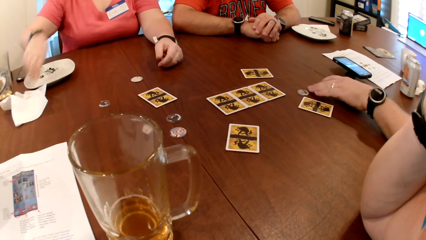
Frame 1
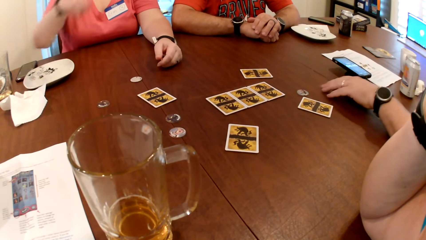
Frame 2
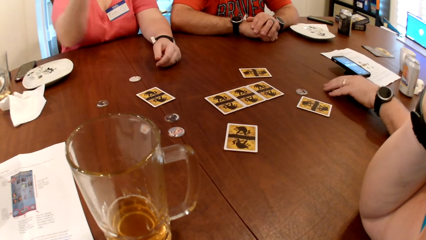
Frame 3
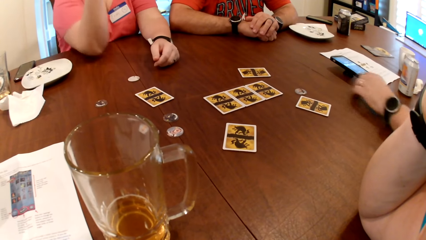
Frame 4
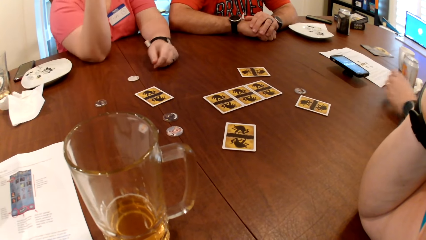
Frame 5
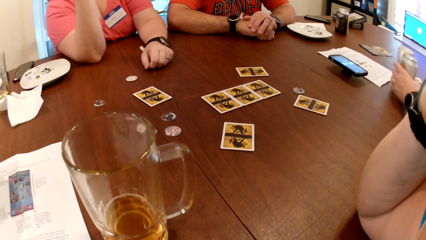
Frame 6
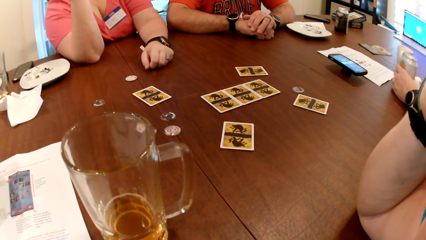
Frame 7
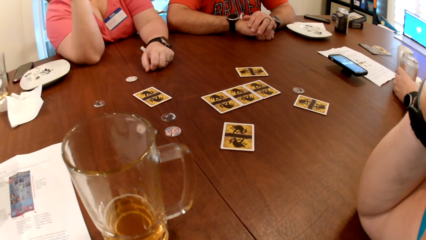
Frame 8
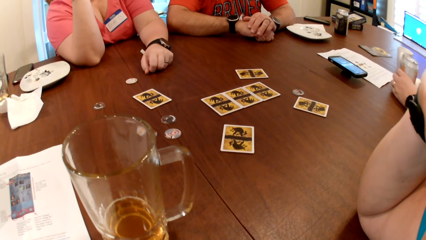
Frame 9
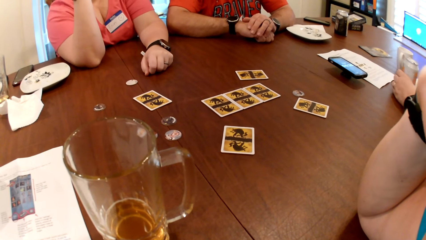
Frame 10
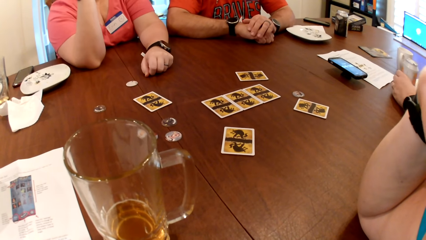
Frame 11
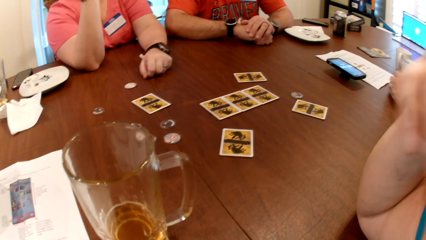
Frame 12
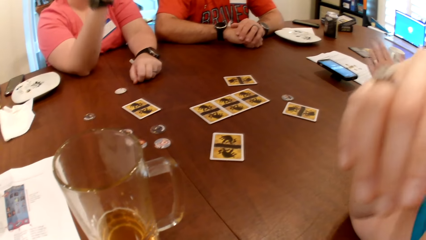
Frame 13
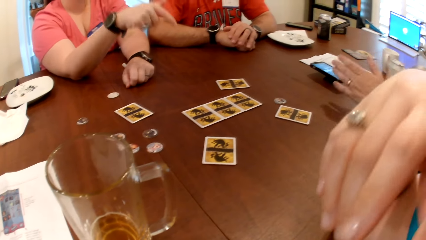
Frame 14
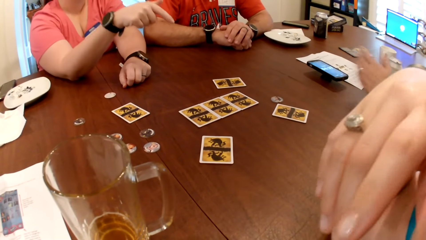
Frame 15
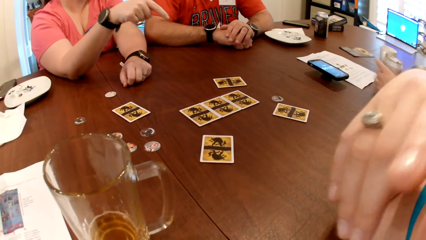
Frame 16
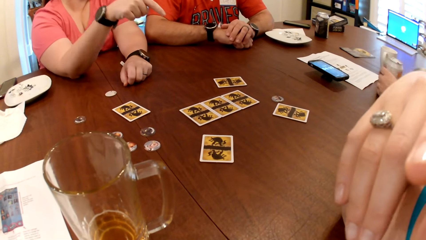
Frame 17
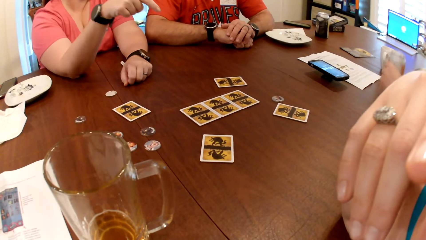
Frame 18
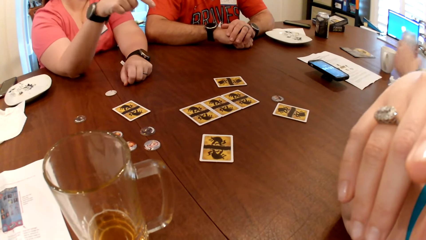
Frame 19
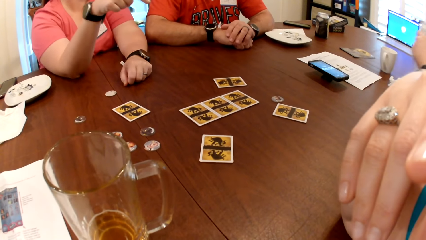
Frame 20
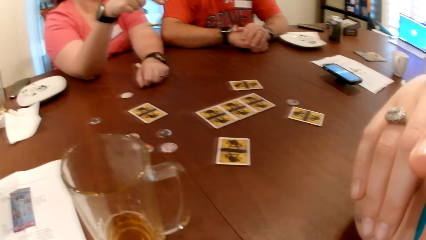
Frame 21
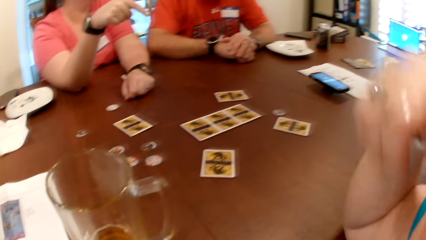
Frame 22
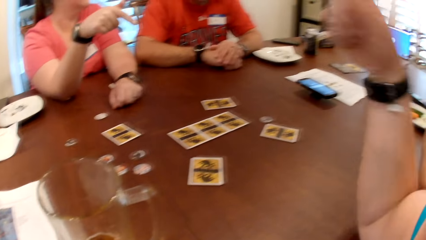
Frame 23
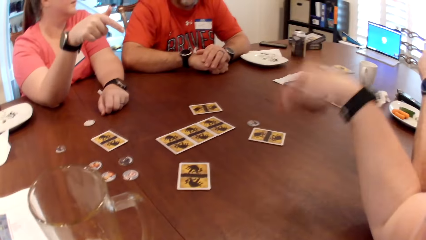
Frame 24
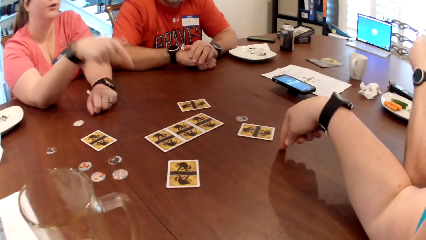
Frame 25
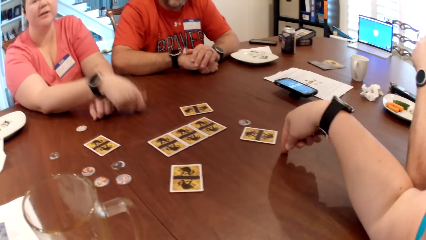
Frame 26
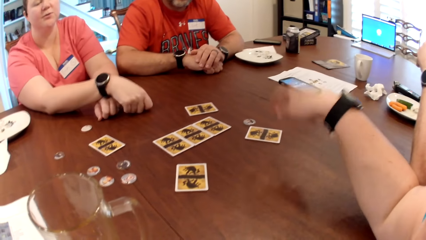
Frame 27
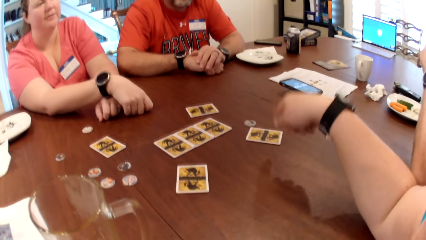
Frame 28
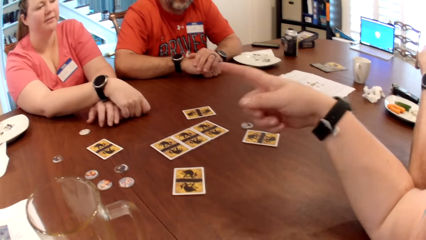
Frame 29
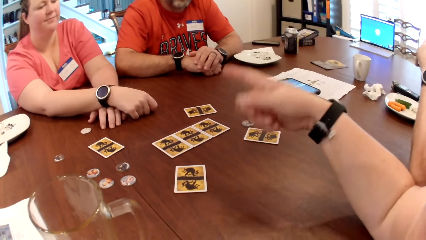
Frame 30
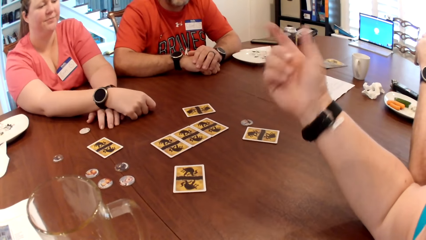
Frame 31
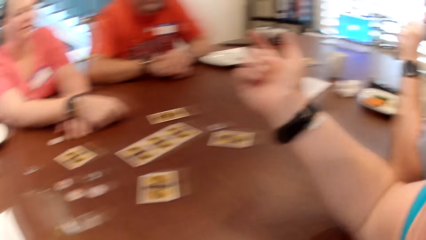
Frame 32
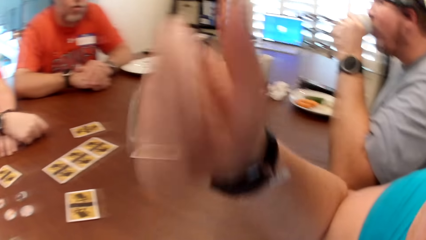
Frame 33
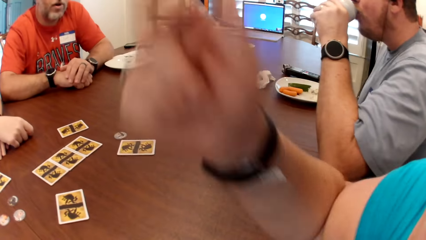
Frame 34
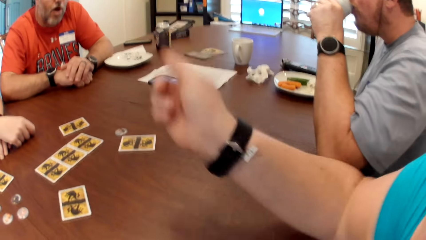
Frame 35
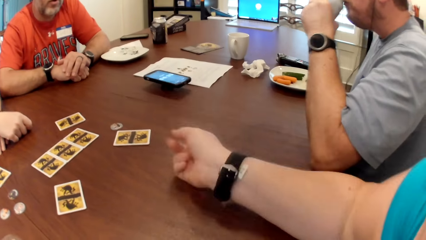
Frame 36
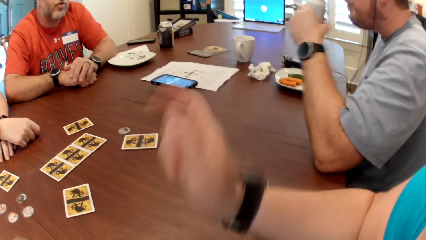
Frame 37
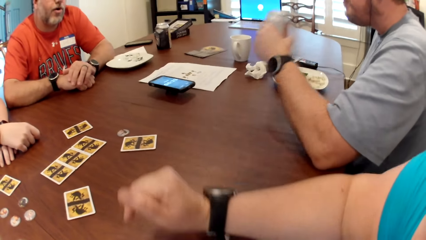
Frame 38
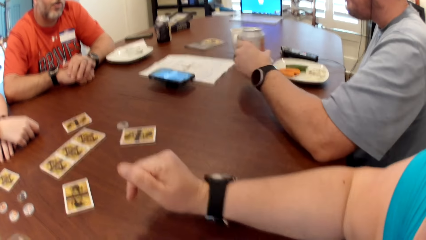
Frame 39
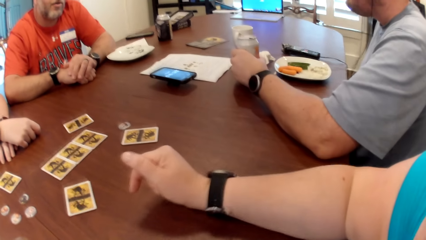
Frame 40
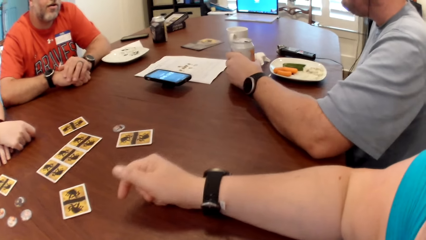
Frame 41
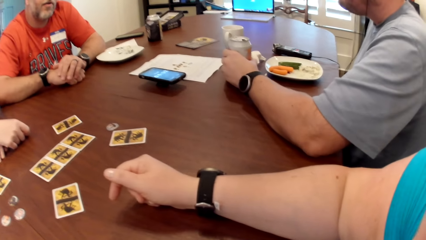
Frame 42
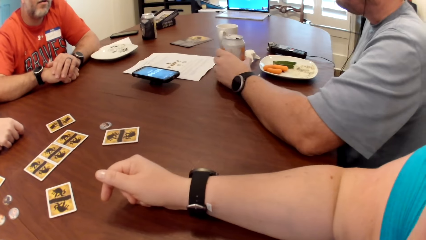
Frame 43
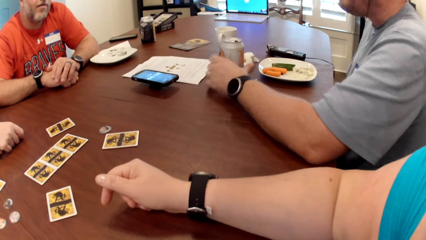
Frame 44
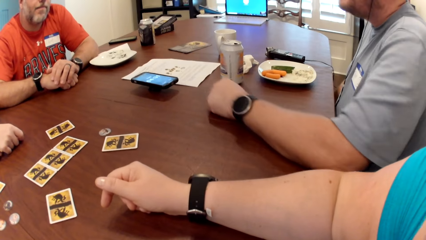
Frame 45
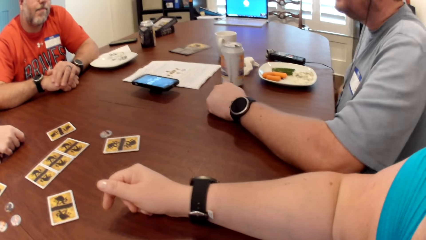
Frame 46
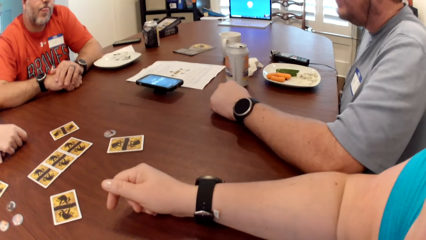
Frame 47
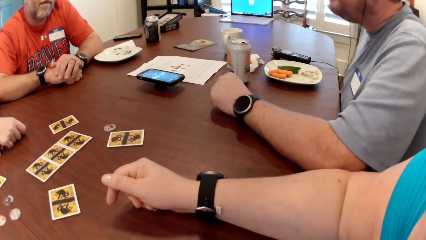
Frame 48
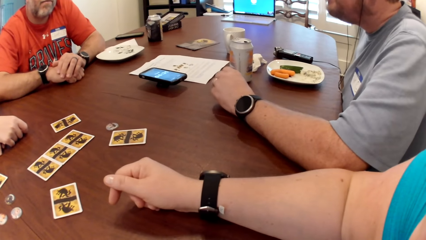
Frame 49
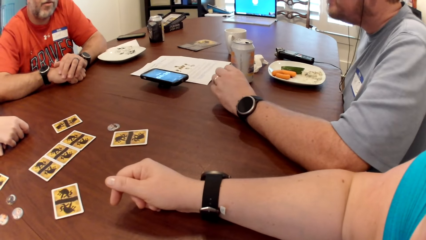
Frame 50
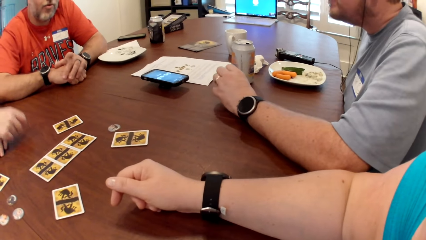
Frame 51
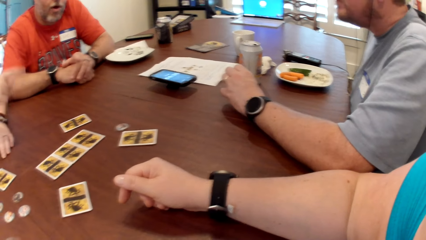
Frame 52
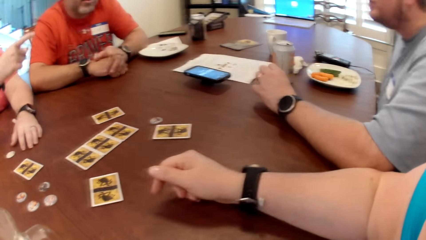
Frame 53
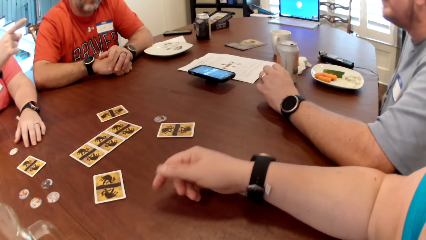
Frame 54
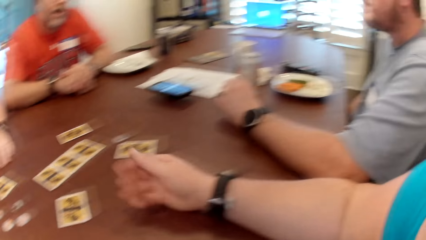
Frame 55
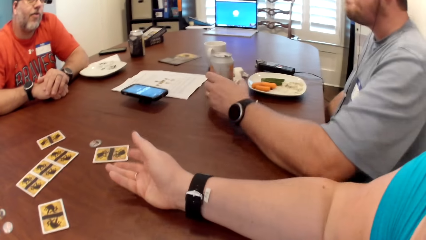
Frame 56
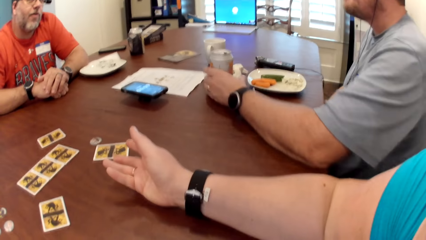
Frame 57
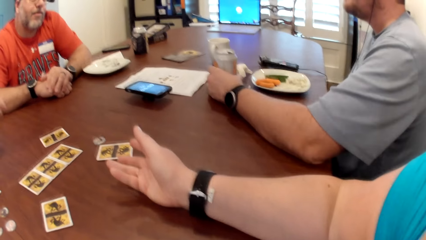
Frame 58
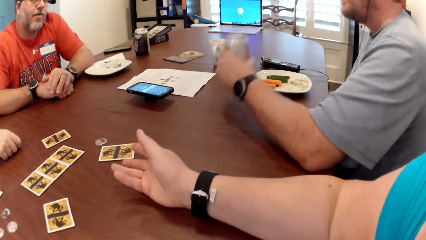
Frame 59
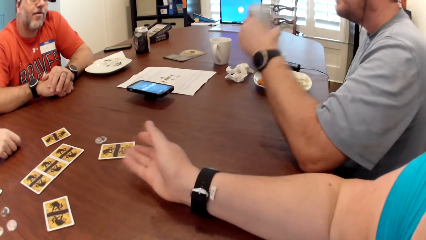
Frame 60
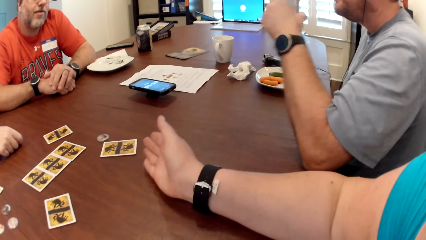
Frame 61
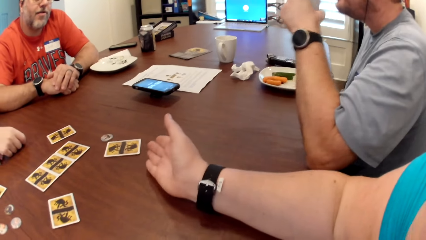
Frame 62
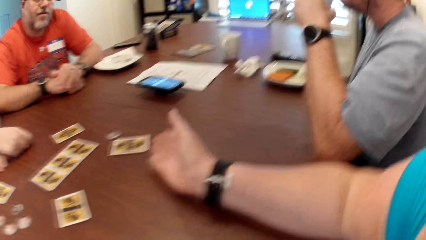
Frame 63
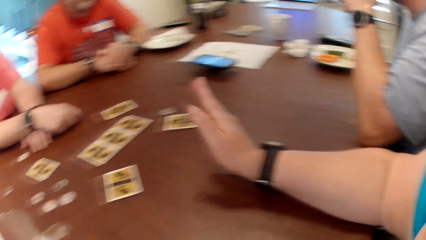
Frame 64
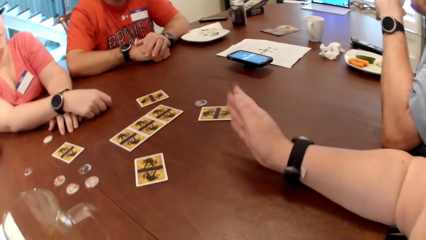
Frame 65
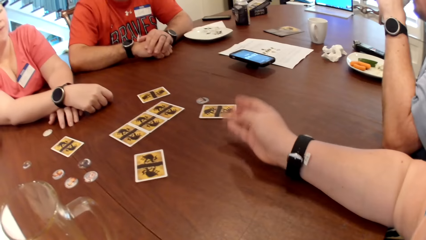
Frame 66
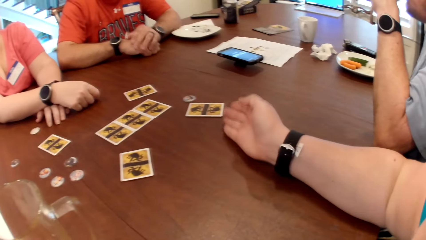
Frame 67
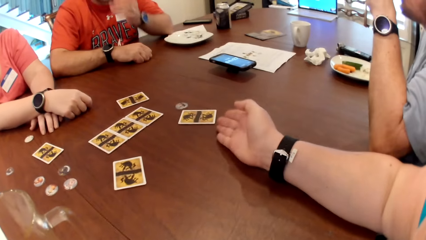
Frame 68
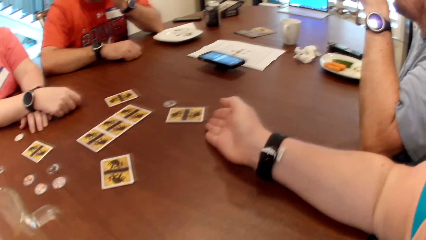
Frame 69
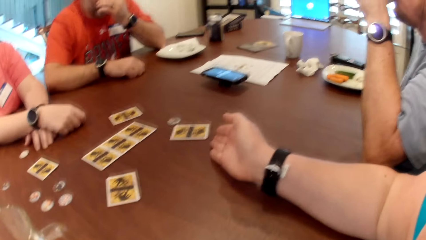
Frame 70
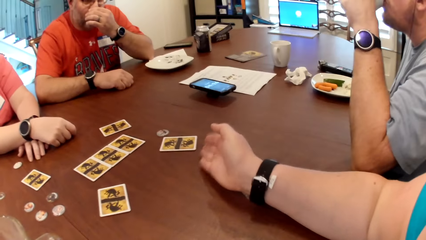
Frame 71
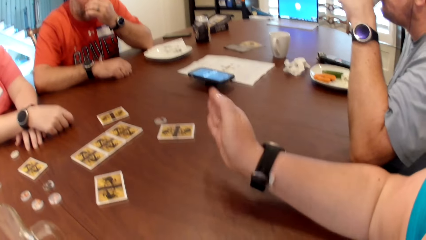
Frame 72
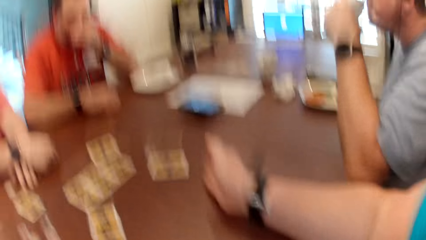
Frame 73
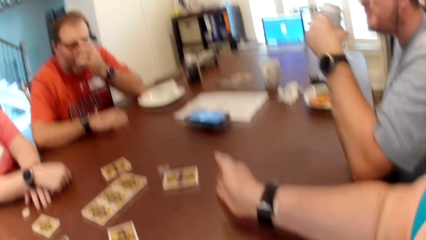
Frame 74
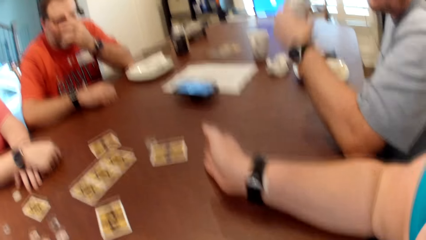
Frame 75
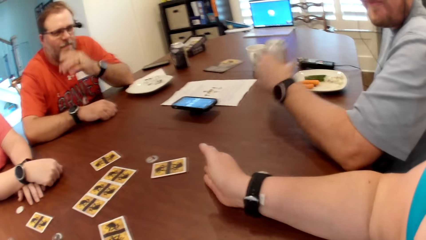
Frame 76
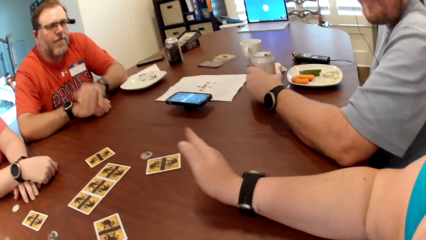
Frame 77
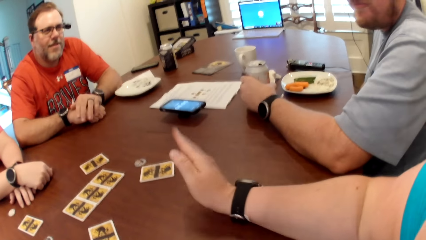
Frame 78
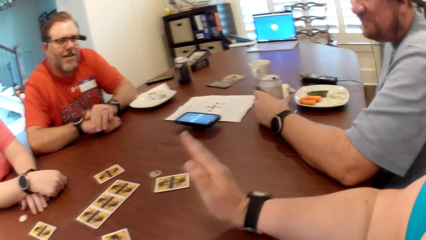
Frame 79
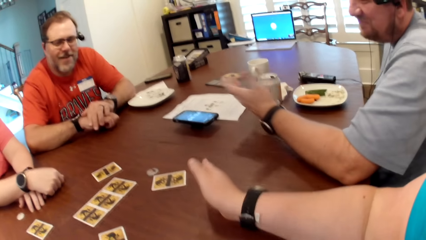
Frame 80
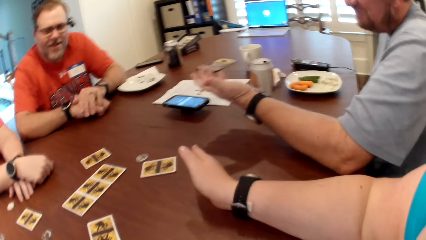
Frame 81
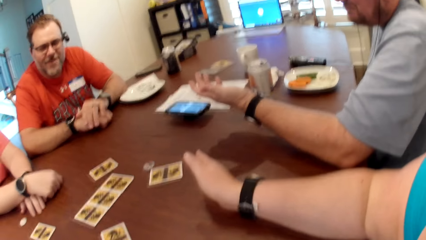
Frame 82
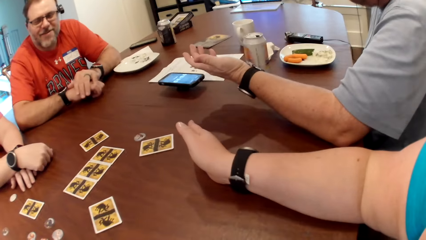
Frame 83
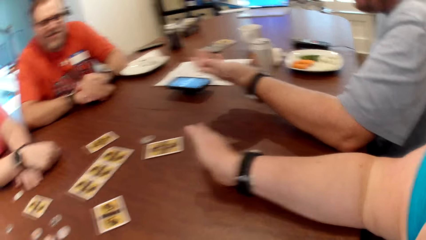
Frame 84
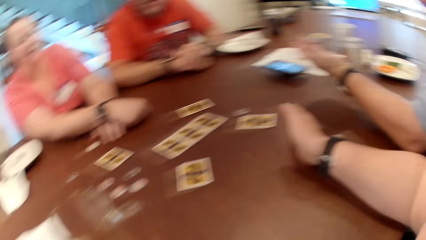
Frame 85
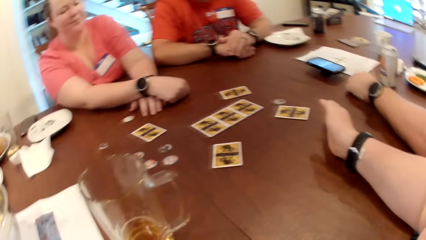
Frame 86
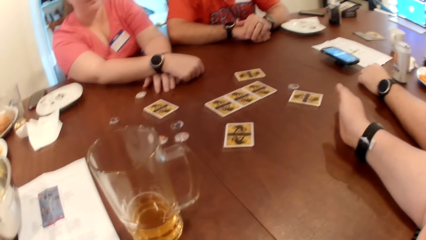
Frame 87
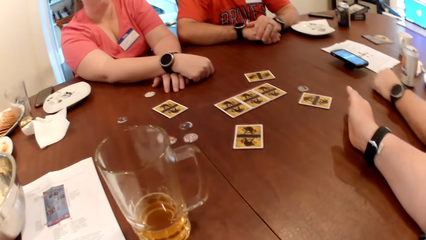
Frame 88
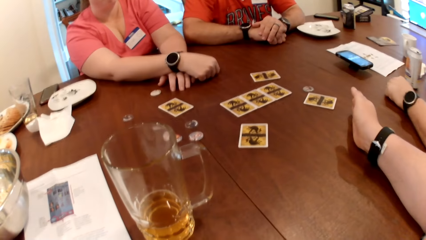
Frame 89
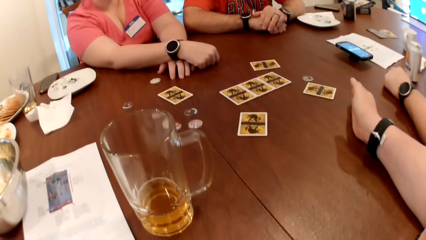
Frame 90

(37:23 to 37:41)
The woman moves a plate on the table with her right hand. The man moves the token with his left hand. The woman places her right hand on the table. The man holds the can with his left hand. He takes the can from the table with his left hand. The camera wearer places her left hand on the table. The woman places her right hand on the table. The man drinks from the can. The camera wearer touches the table with her left hand. The man places the can on the table. He takes the can from the table with his left hand. The woman places her right hand on the table. The man drinks from the can. The camera wearer hits the table with her left hand. Another man rubs his nose with his left hand. The first man drops the can on the table.
